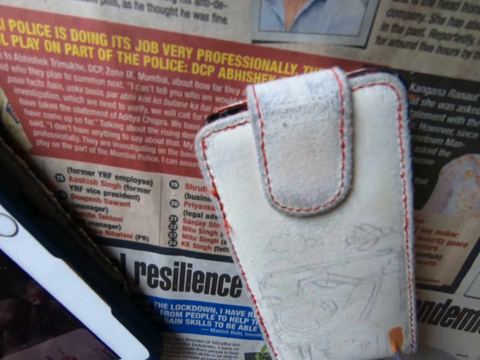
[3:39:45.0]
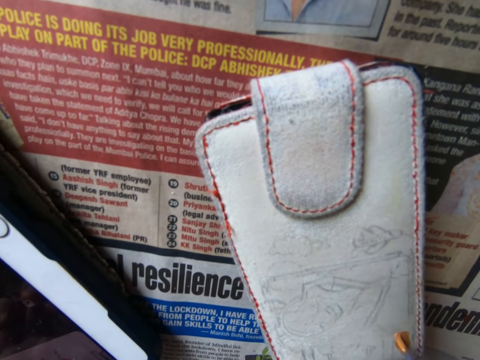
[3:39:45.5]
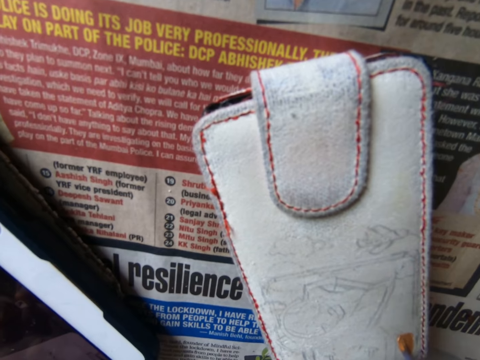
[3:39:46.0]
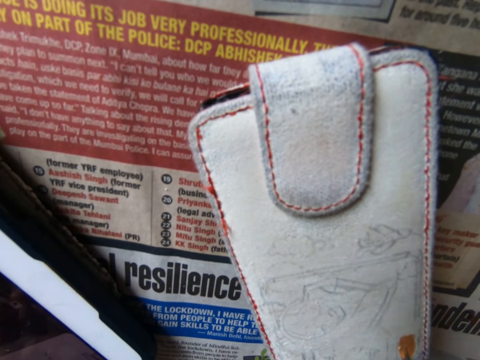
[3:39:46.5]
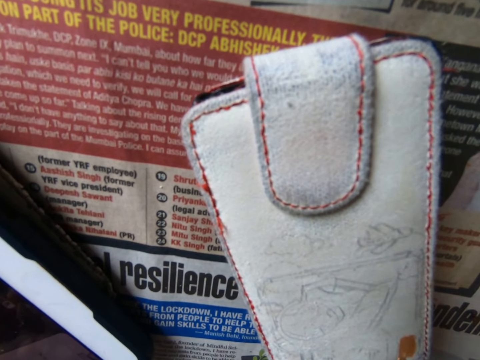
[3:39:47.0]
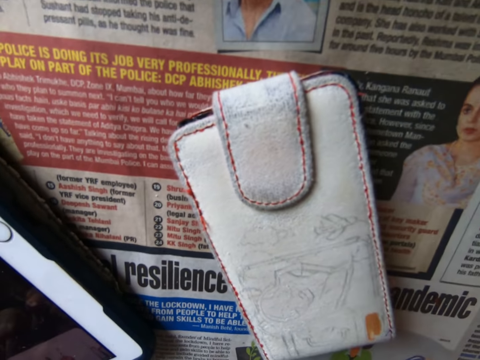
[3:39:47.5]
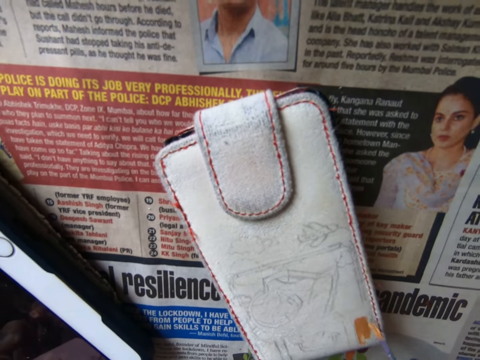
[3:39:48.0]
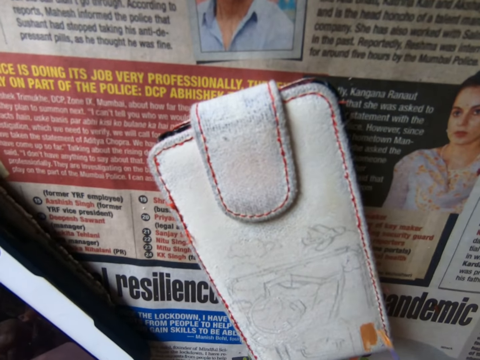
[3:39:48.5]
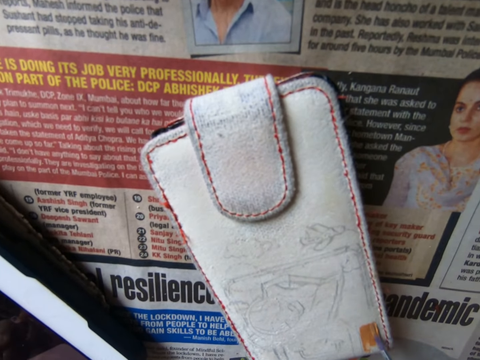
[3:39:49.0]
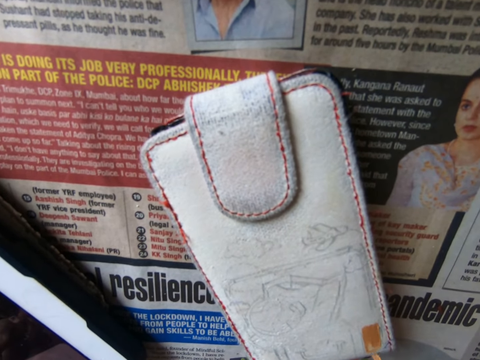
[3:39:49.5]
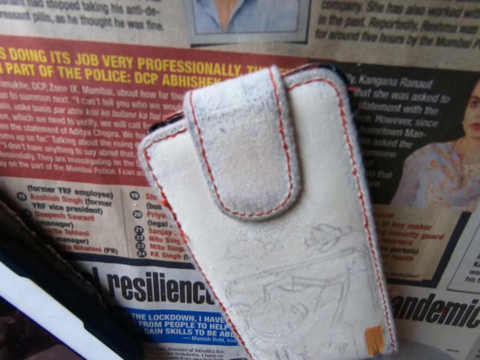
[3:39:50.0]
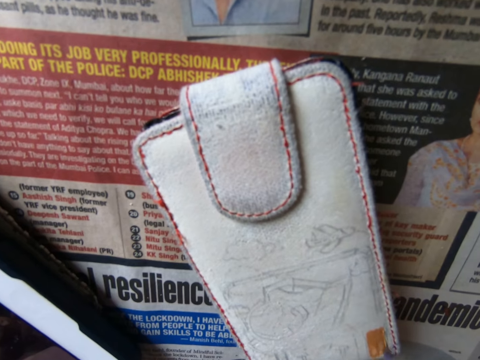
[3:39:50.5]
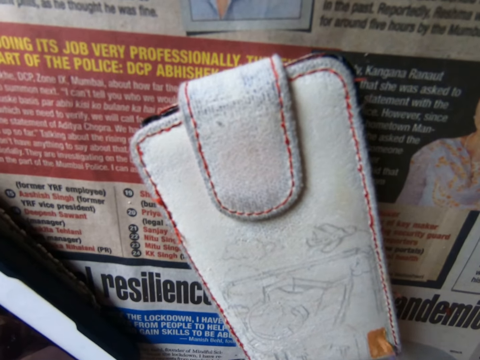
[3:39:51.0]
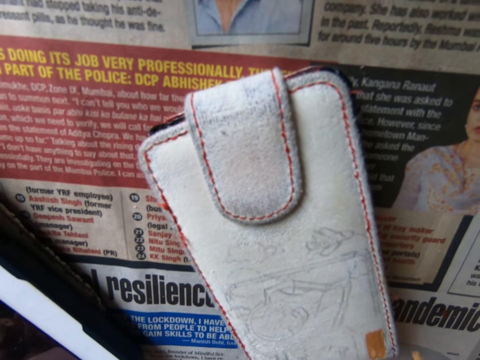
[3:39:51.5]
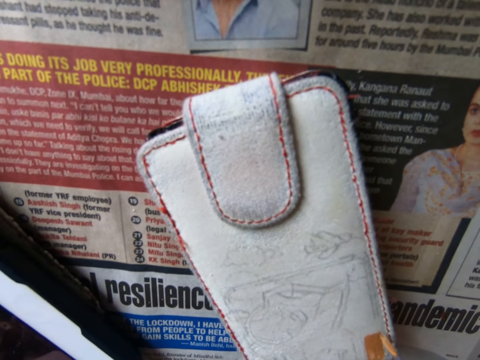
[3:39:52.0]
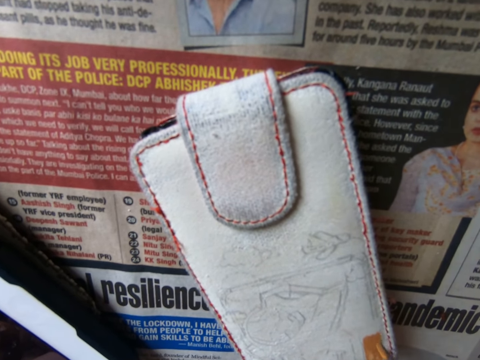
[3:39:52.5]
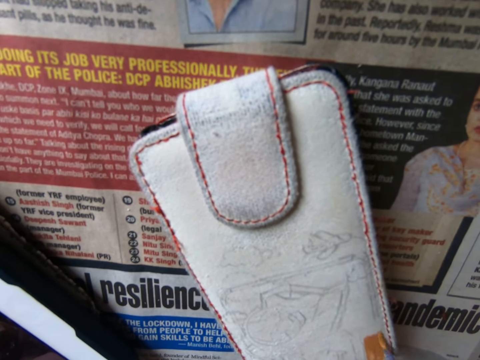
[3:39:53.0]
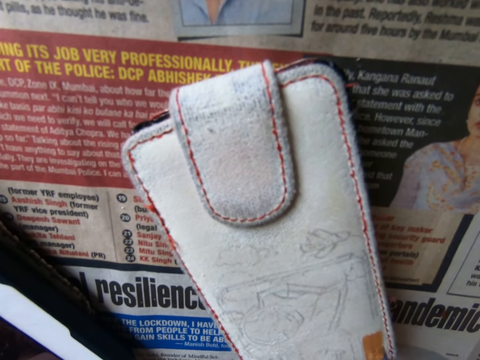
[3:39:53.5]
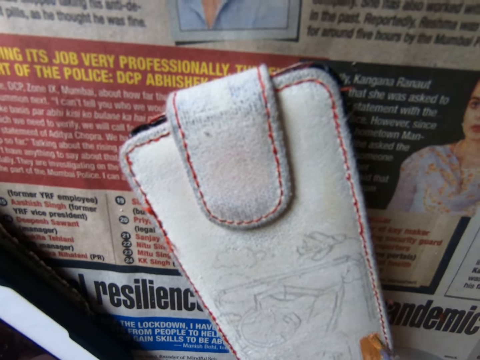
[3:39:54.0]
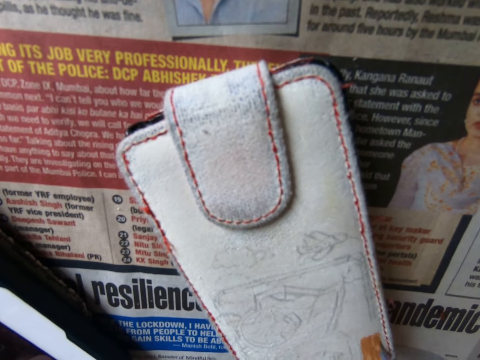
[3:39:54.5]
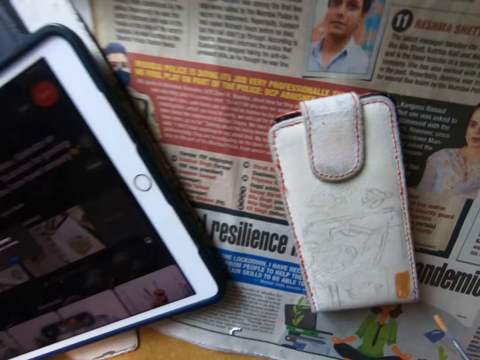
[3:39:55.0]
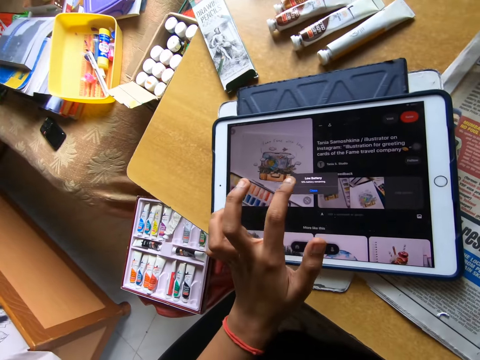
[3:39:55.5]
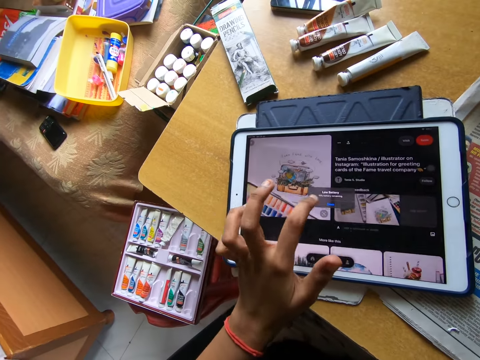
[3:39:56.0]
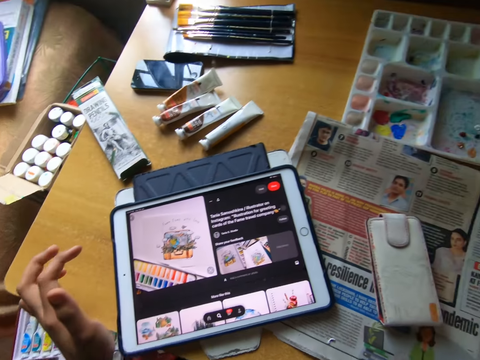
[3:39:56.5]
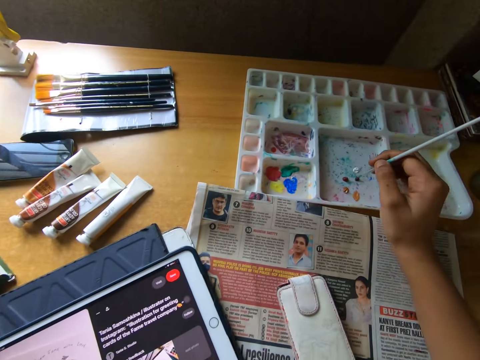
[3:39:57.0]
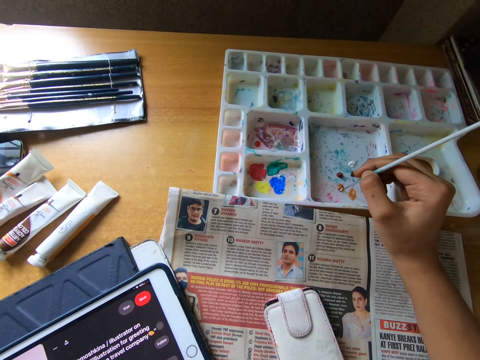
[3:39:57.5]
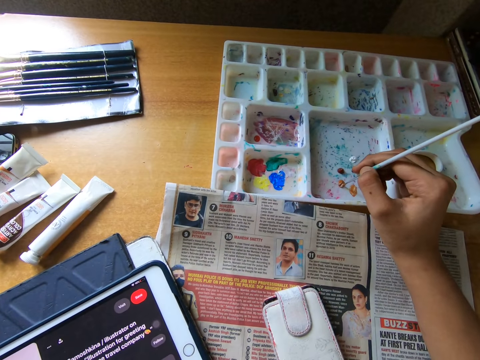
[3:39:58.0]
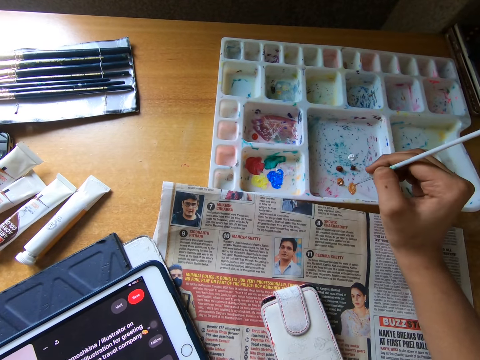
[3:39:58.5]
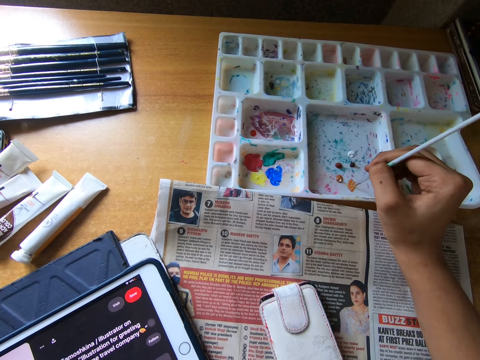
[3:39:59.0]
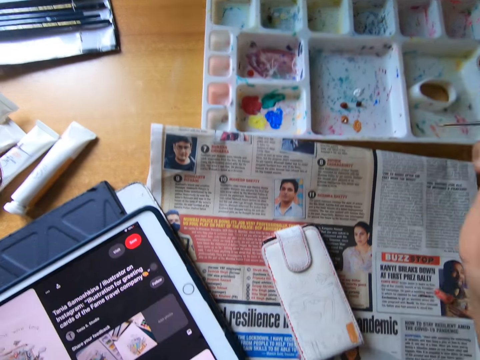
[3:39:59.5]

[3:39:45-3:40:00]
The camera wearer pulls the brush off the wallet. He touches the screen of a tablet on the table with his left hand. He scoops paint from the pallet on the table with the paintbrush in his right hand.

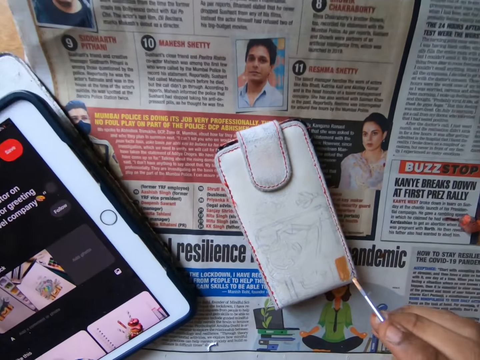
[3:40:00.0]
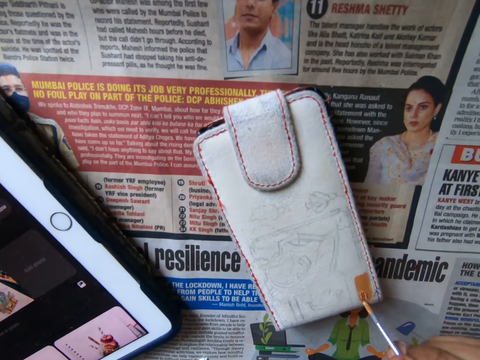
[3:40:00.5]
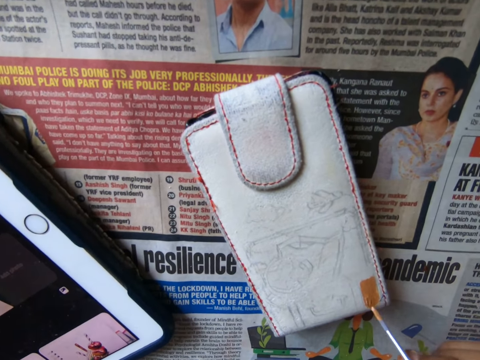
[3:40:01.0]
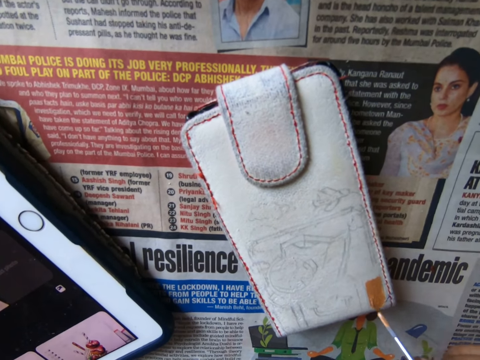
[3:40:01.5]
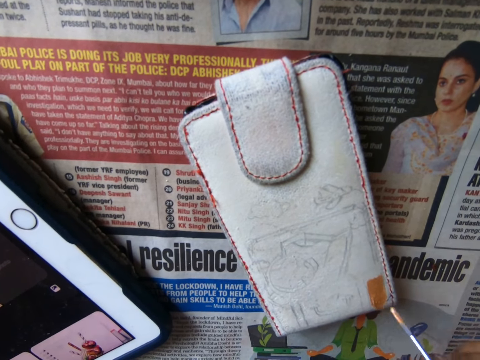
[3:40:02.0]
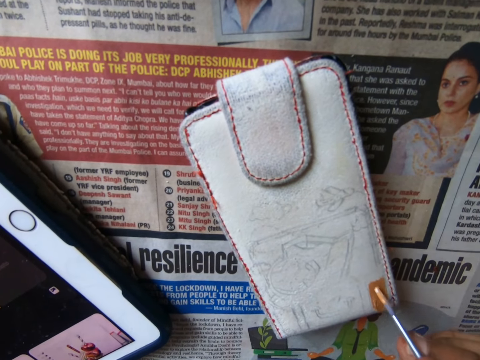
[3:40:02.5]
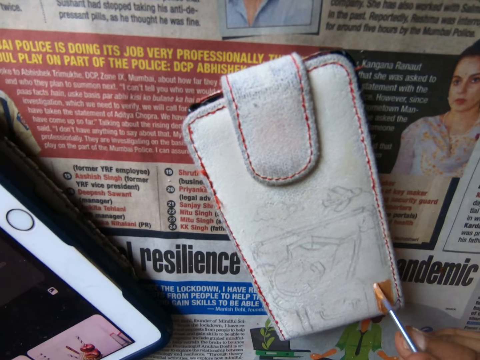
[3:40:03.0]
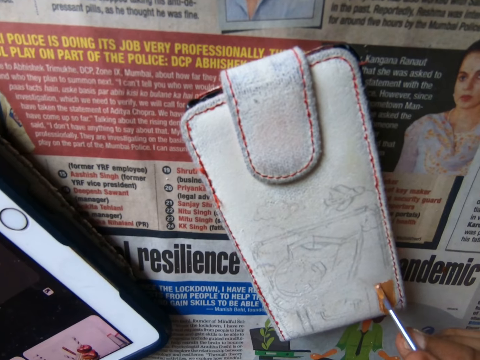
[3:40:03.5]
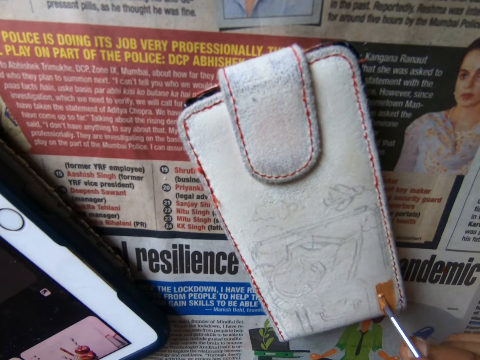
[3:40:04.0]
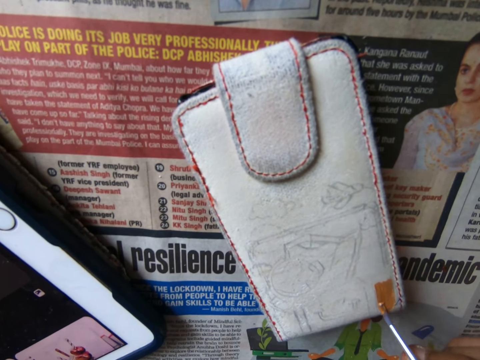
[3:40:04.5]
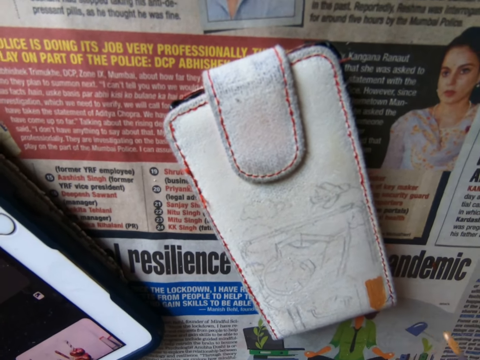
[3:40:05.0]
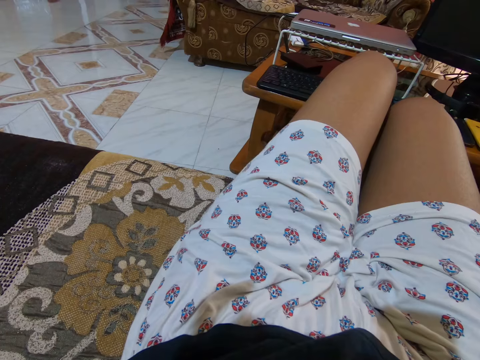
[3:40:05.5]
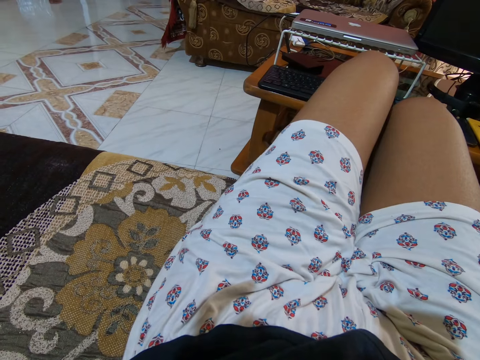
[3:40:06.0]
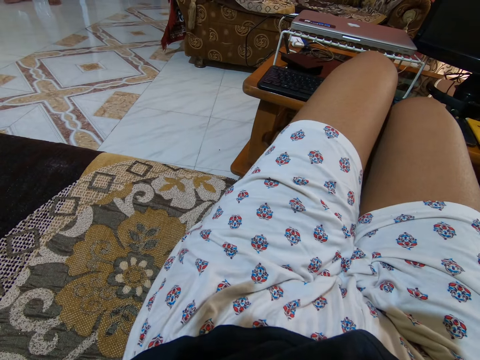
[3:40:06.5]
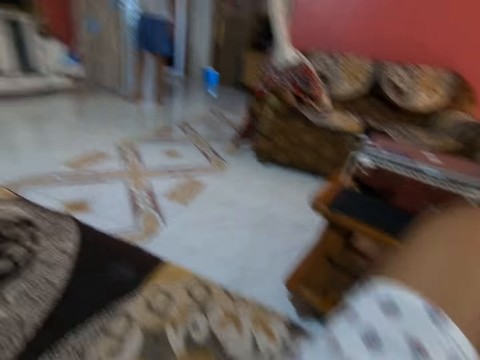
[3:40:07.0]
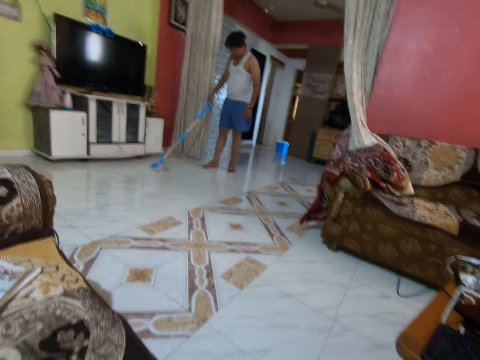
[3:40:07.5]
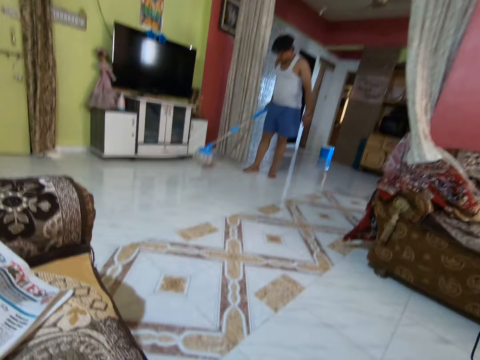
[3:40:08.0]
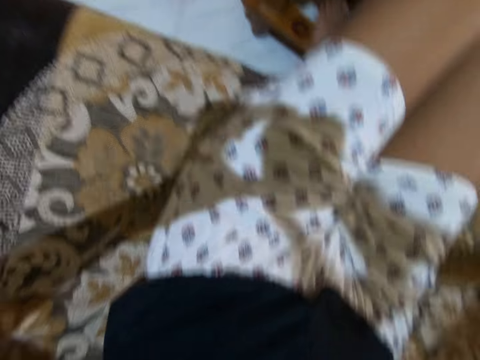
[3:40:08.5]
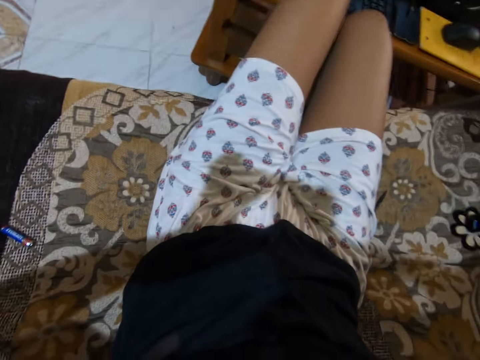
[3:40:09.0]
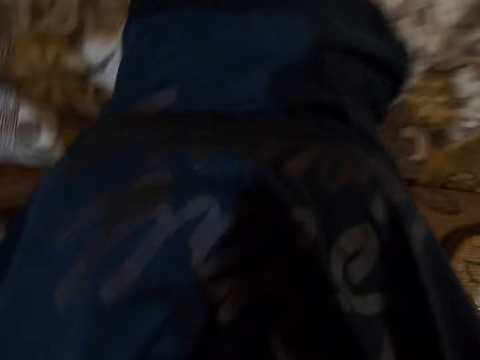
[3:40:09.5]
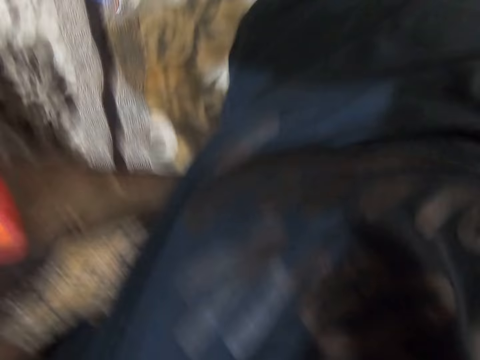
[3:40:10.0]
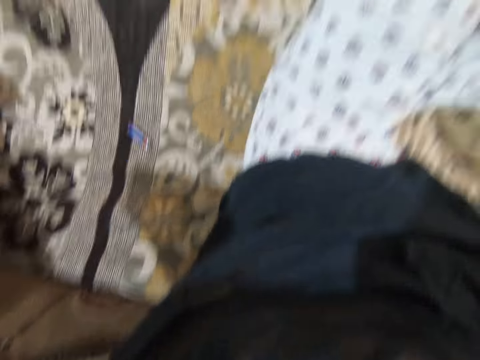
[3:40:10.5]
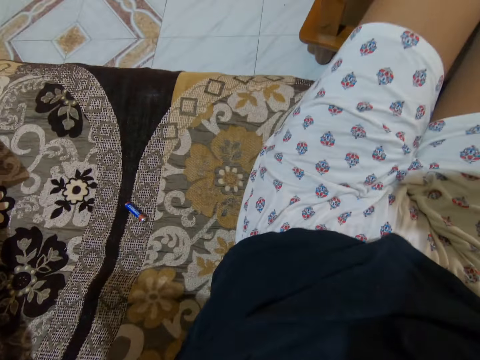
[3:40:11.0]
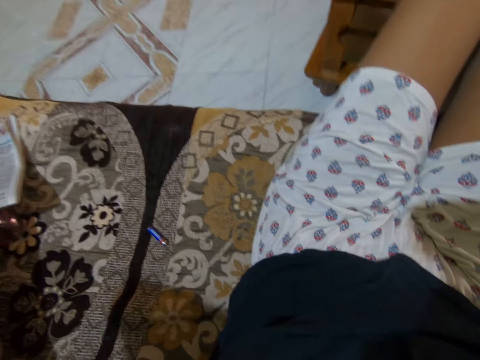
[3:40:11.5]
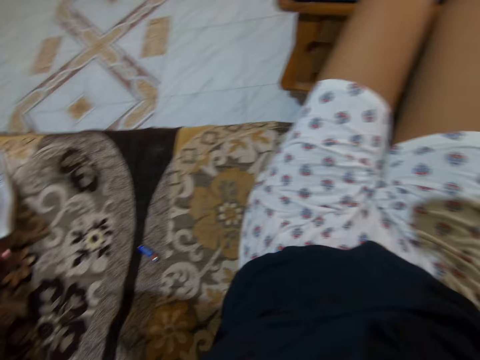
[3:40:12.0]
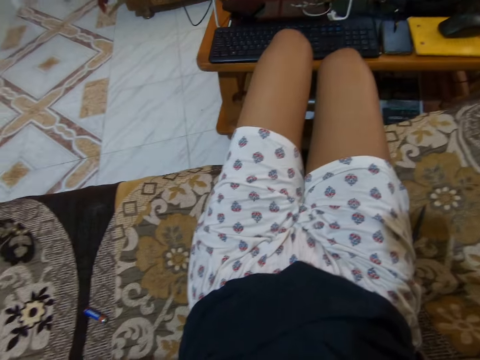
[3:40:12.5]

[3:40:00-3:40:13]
The camera wearer paints the phone pouch on the table with the paintbrush in his right hand. He sits on a couch. A man mops the floor adjacent from the camera wearer. The camera wearer adjusts the camera on his head with both hands.
